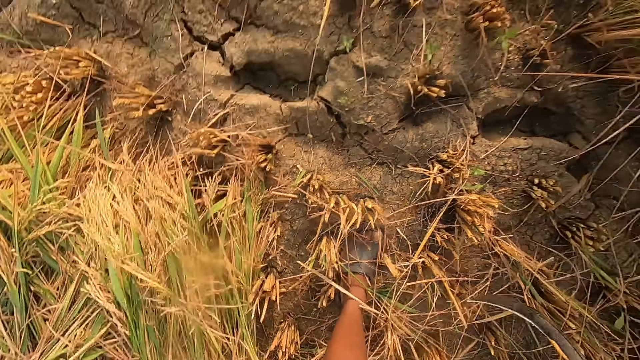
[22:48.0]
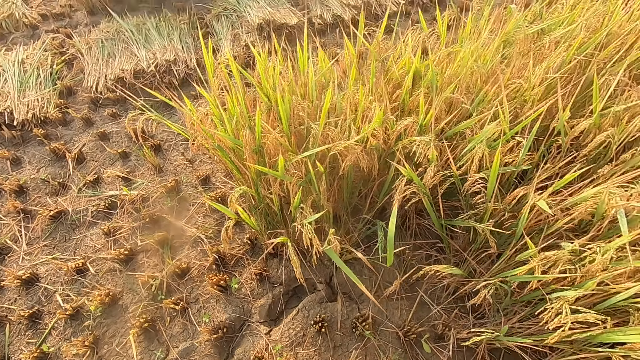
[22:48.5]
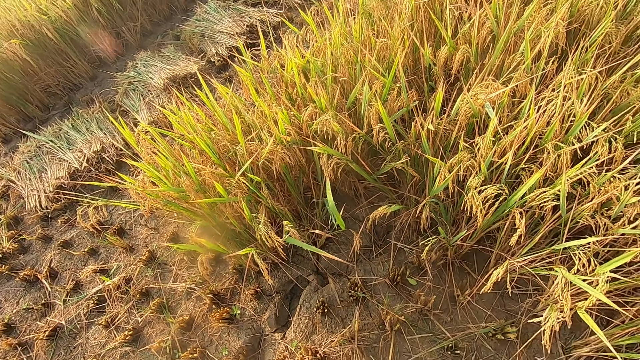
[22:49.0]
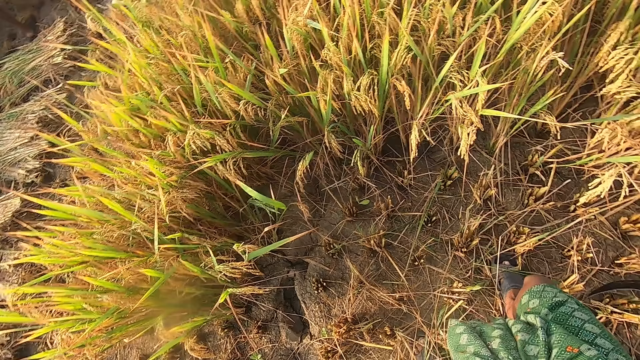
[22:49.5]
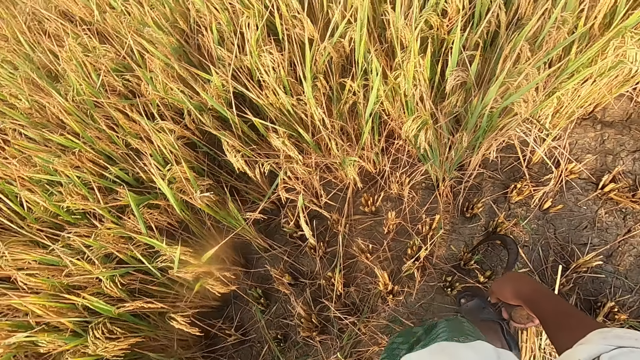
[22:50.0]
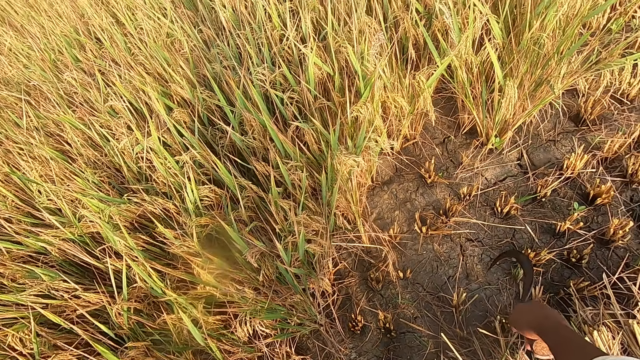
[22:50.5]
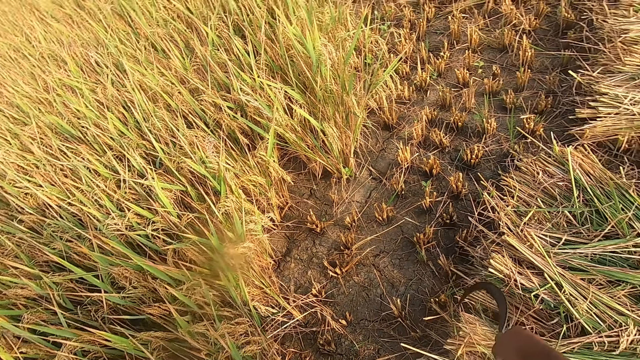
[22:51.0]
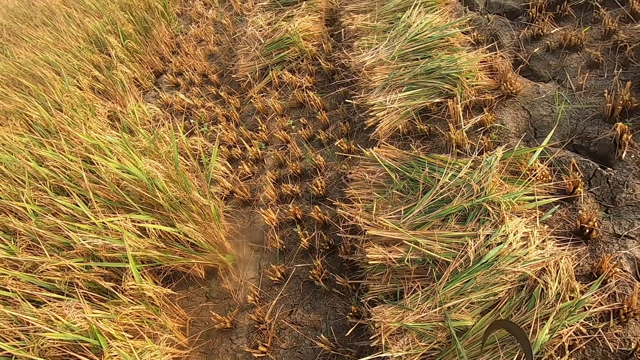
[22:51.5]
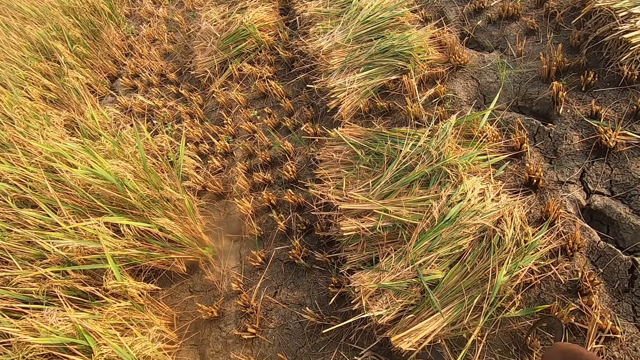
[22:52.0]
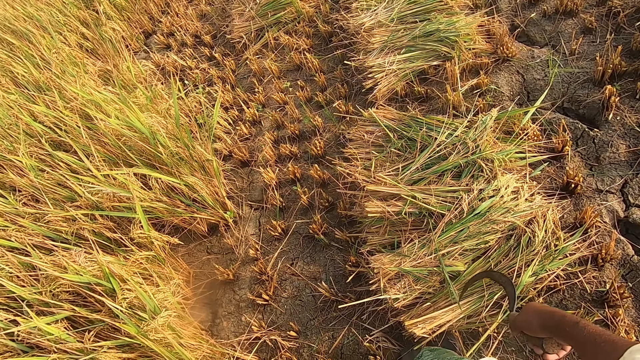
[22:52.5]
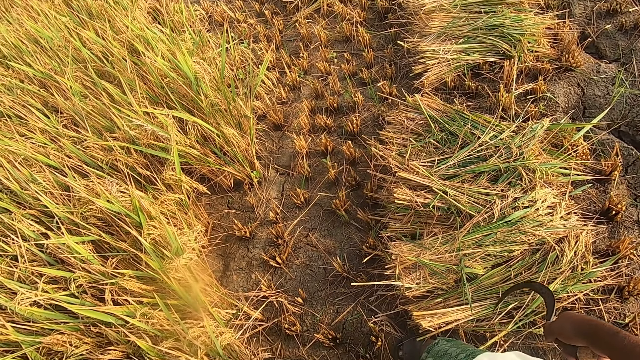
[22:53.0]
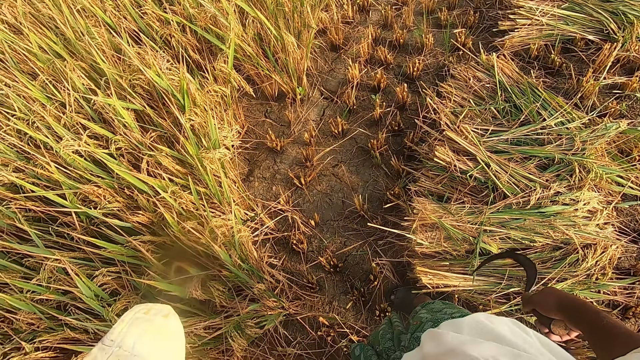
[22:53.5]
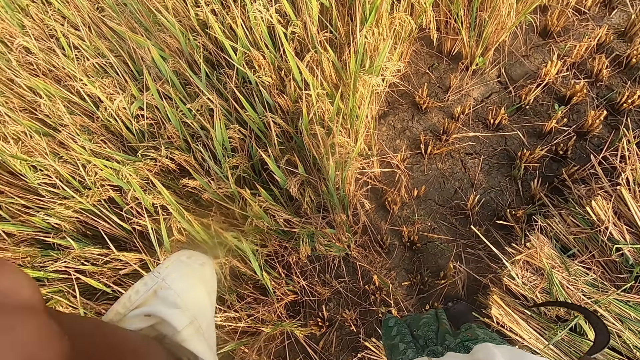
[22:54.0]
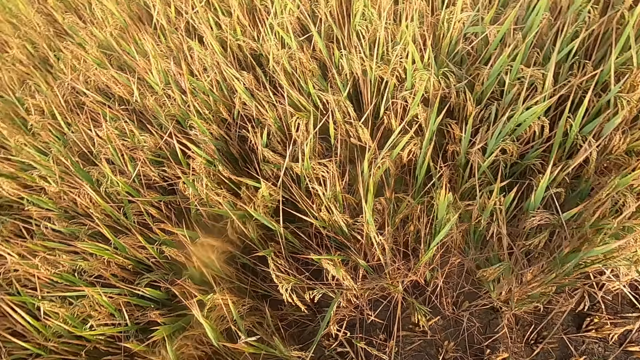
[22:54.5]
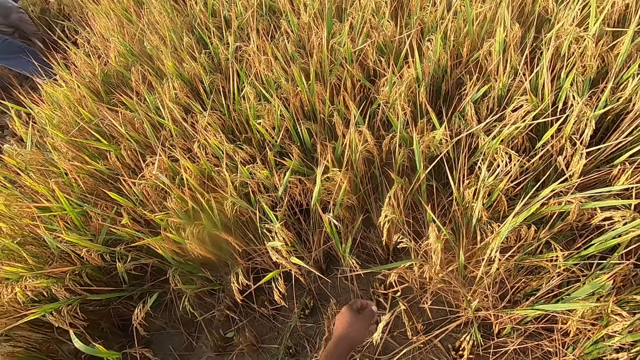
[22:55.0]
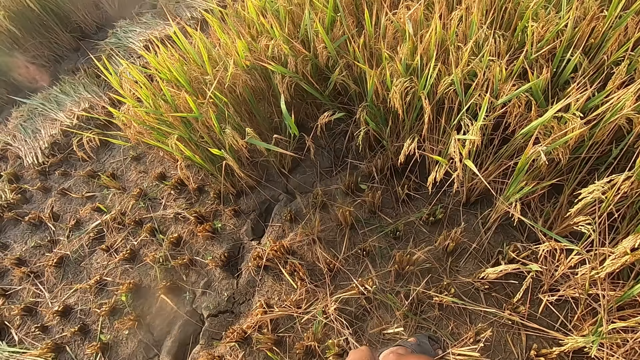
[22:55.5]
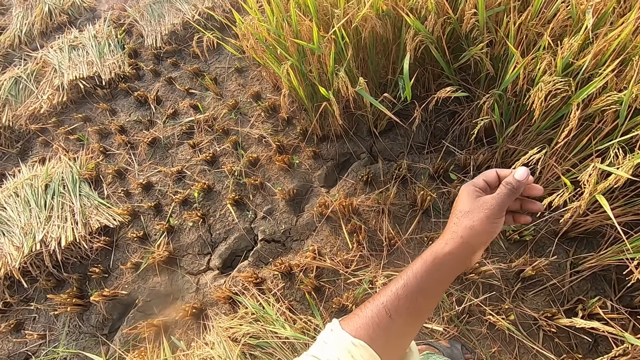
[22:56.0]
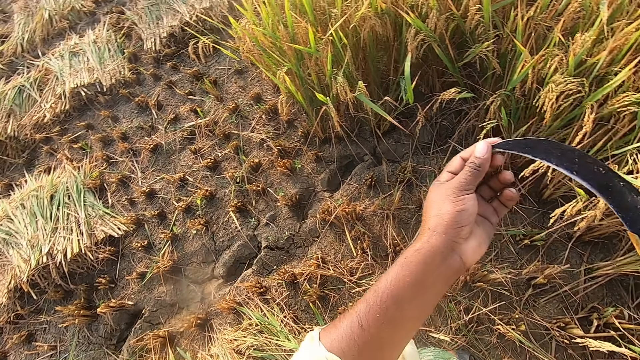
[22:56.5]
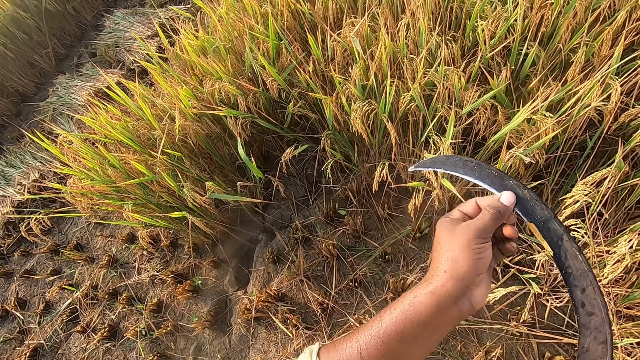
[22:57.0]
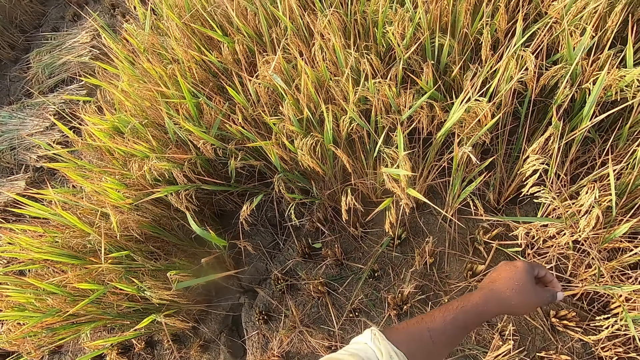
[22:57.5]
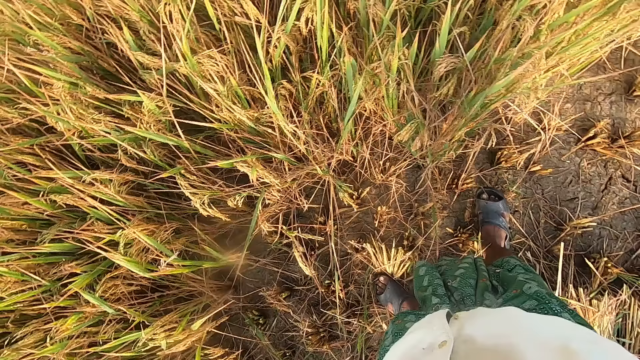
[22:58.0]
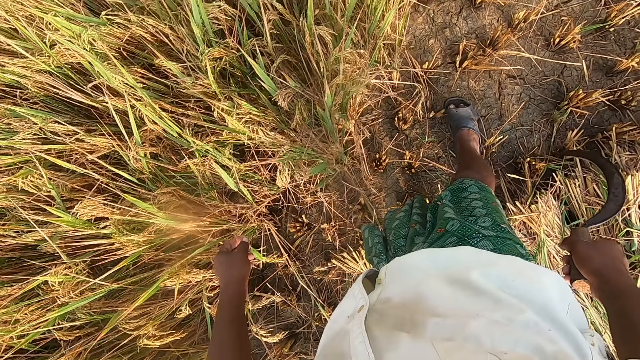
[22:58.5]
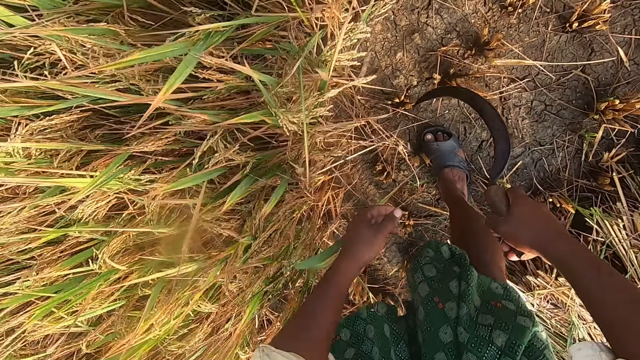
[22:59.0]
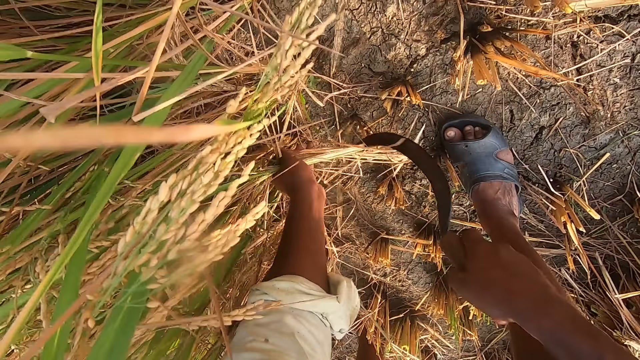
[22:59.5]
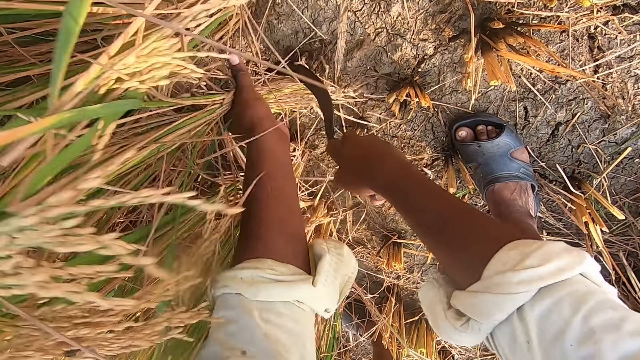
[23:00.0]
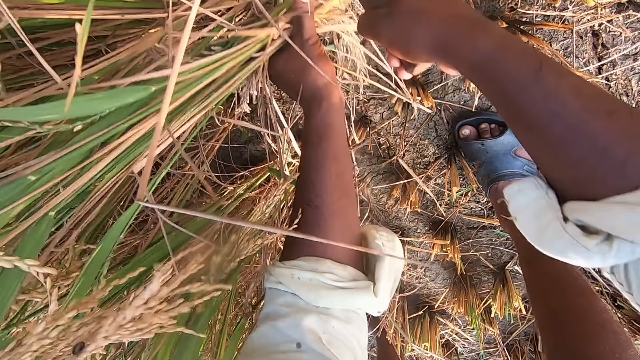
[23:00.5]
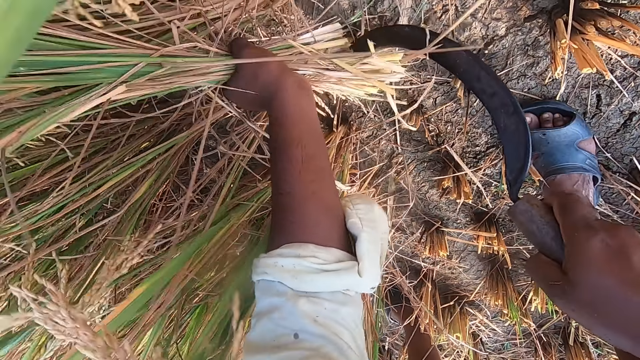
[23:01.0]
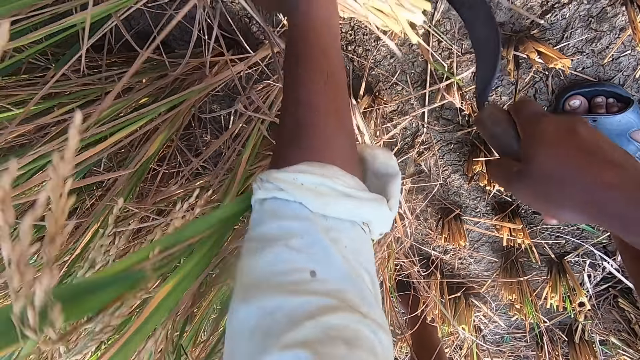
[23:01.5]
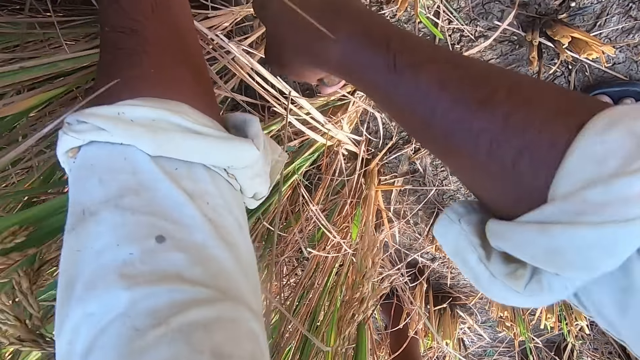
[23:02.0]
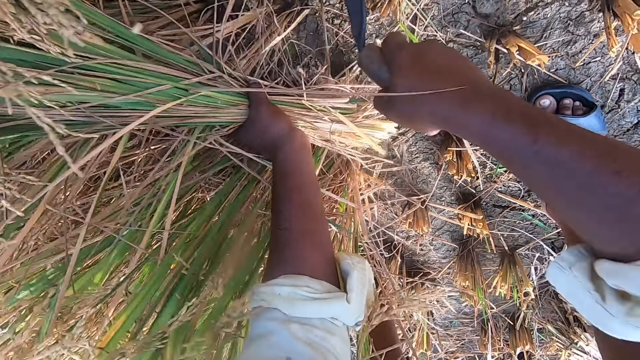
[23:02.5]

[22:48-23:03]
The camera wearer drops the straw on the ground. He walks. He turns to the right. He turns to the left. He touches the sickle with his left hand. He moves. He cuts the straw from the ground with the sickle.

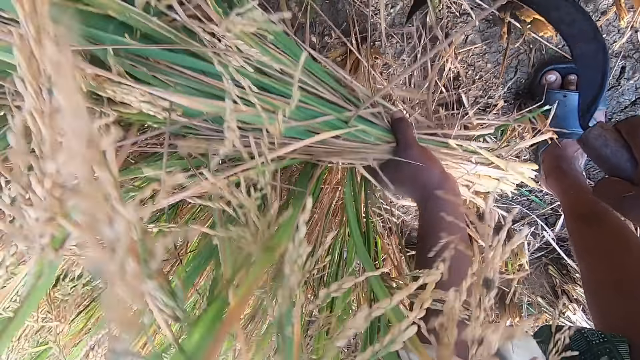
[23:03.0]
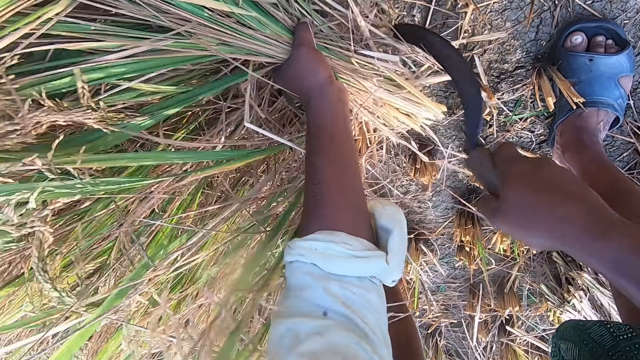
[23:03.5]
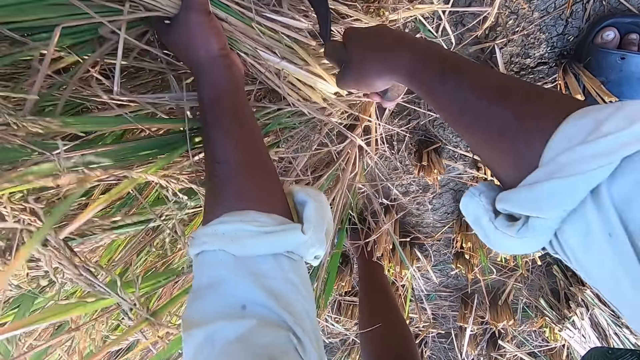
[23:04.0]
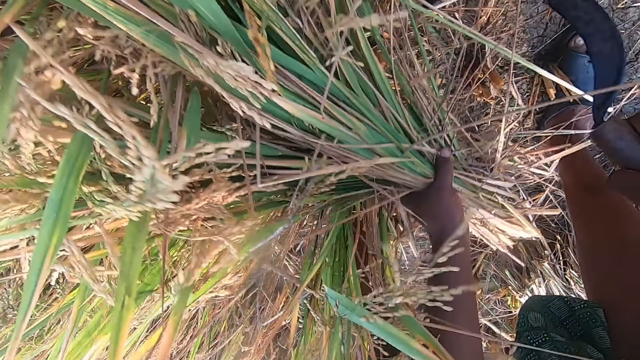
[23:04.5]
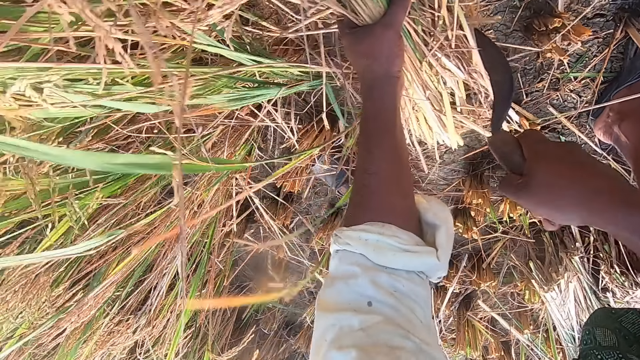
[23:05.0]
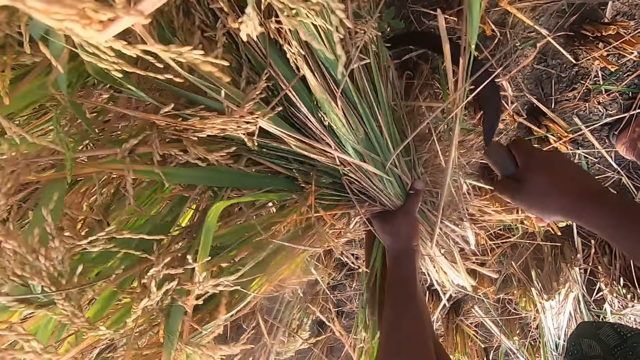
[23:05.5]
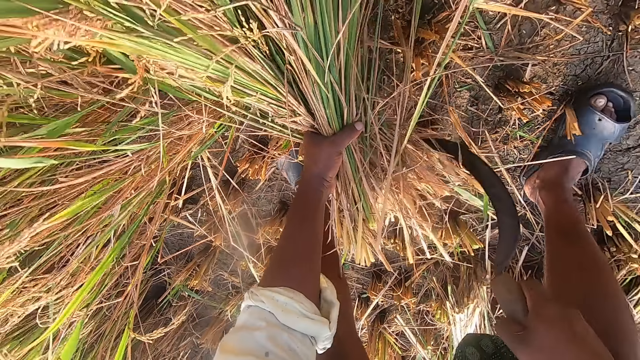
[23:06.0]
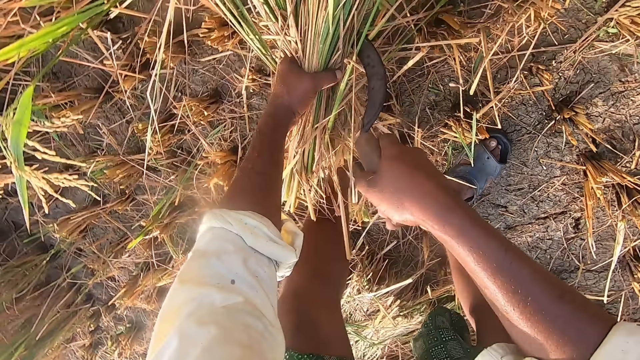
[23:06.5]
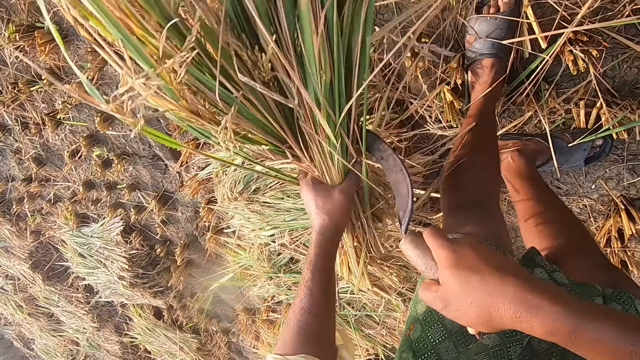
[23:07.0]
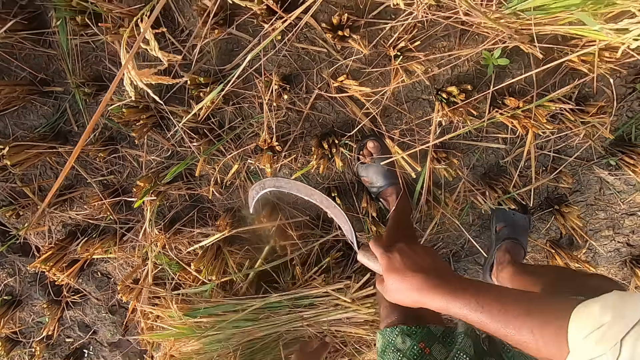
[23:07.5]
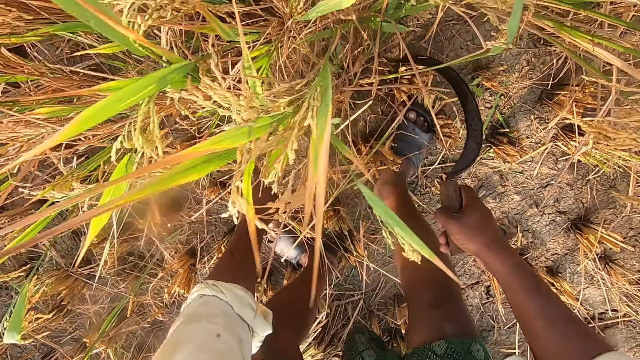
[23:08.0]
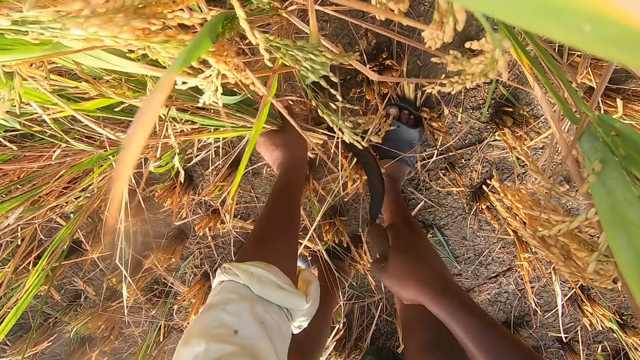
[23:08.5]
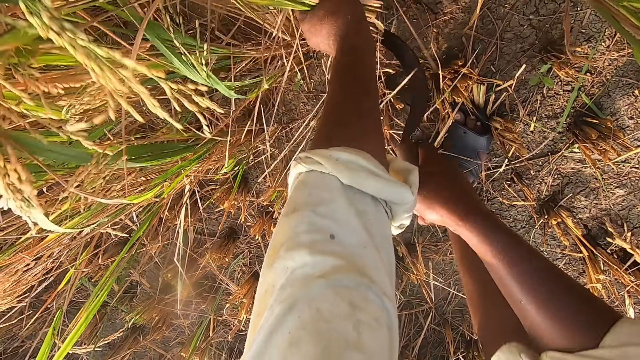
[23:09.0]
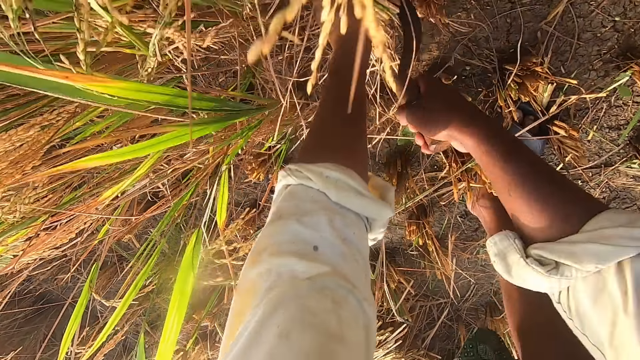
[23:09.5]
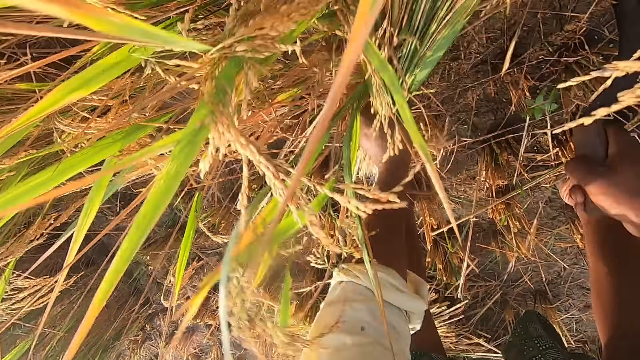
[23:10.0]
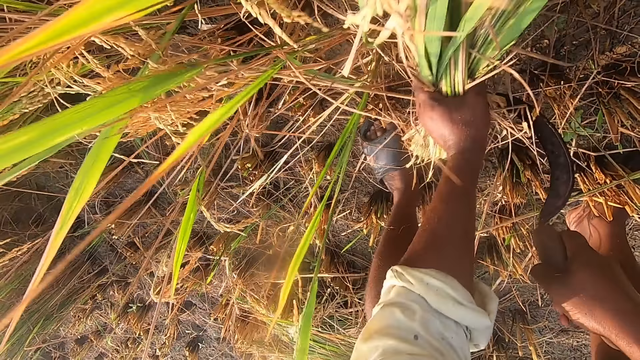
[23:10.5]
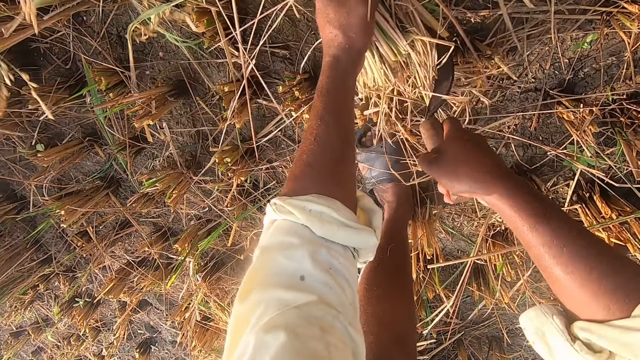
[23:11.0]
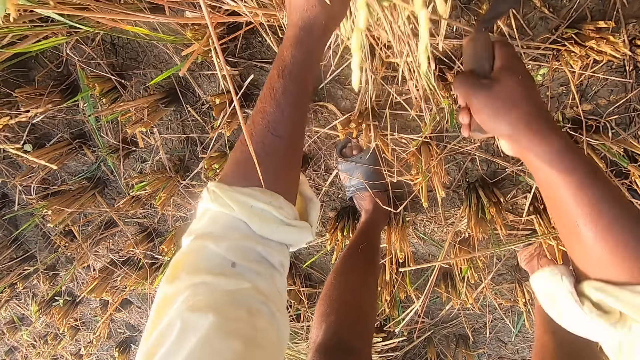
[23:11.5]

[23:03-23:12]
The camera wearer drops the straw on the ground. They cut the straw from the ground with the sickle.
